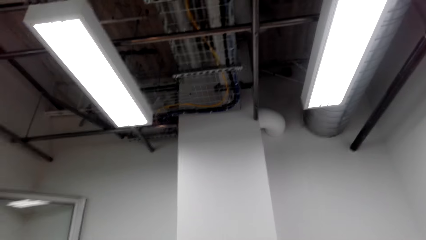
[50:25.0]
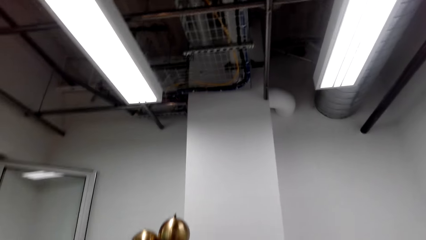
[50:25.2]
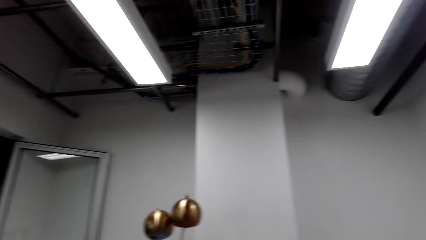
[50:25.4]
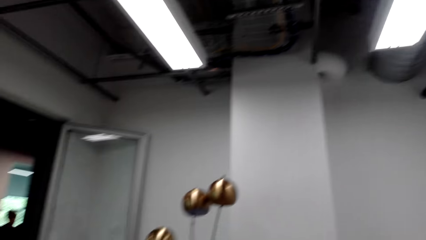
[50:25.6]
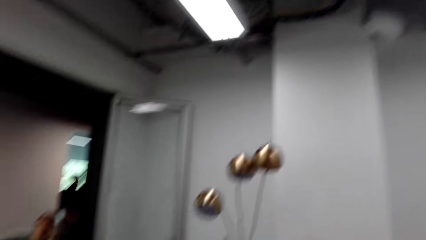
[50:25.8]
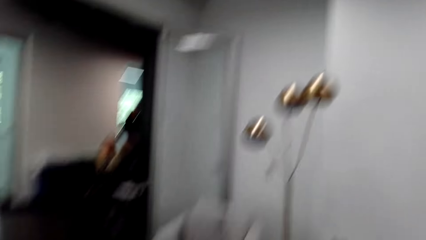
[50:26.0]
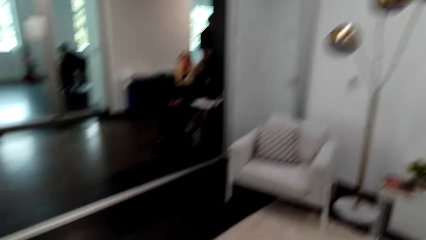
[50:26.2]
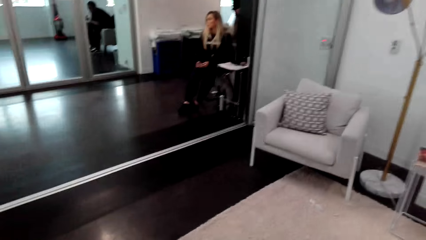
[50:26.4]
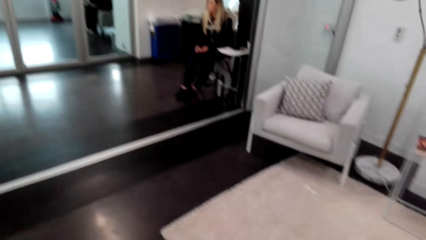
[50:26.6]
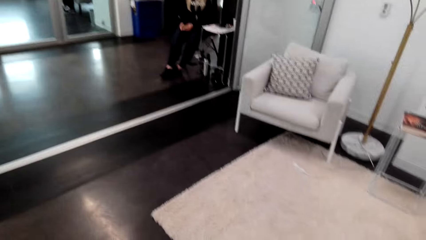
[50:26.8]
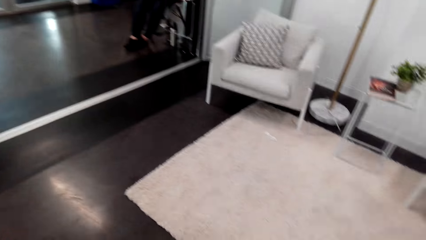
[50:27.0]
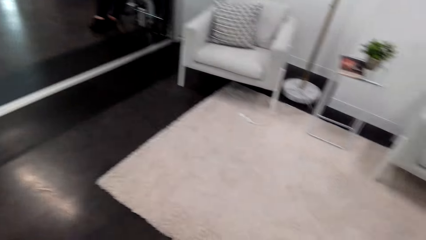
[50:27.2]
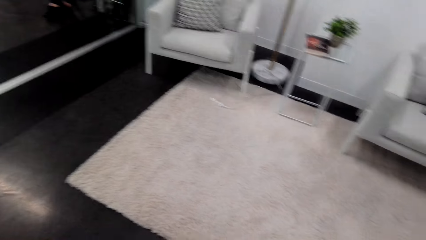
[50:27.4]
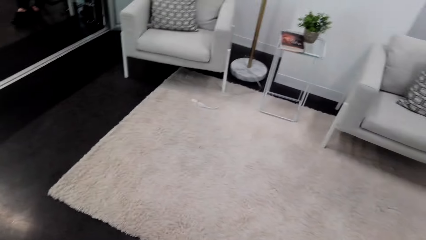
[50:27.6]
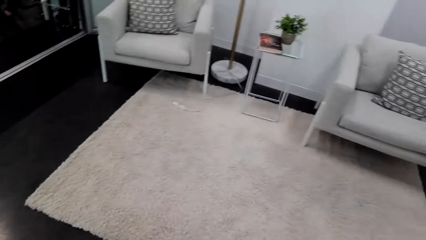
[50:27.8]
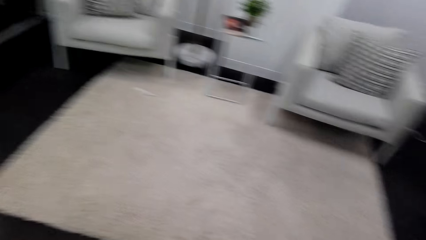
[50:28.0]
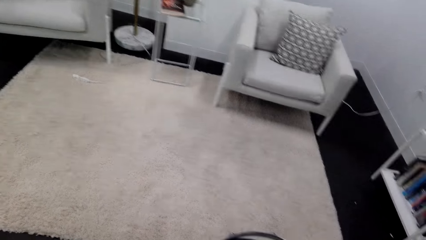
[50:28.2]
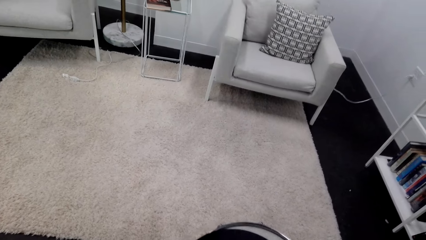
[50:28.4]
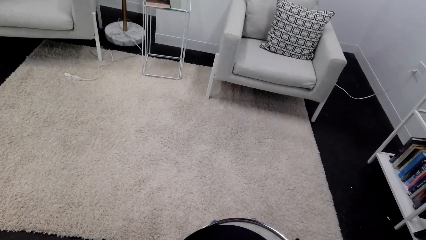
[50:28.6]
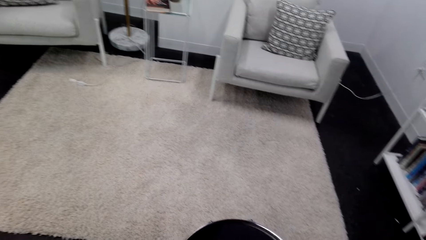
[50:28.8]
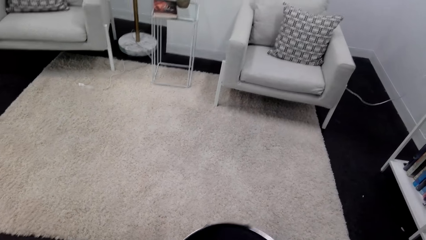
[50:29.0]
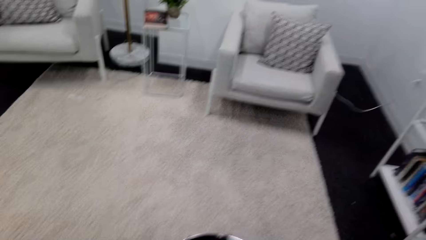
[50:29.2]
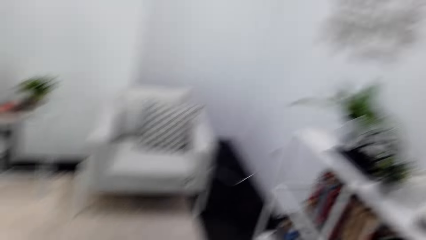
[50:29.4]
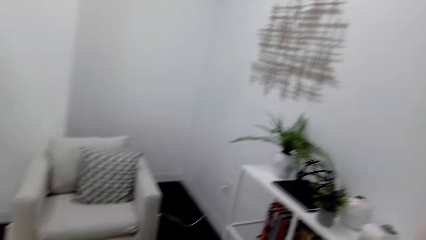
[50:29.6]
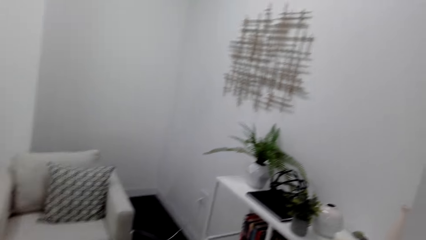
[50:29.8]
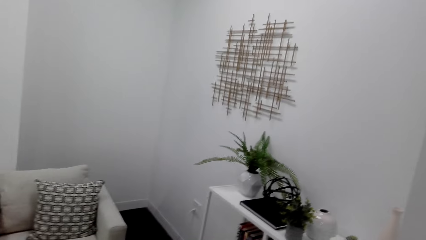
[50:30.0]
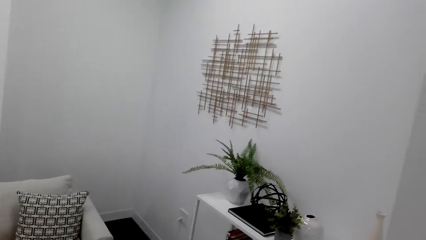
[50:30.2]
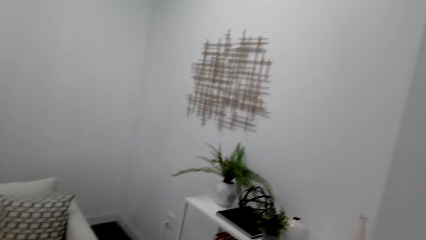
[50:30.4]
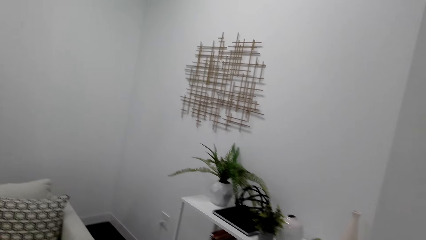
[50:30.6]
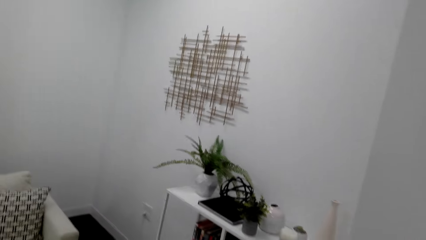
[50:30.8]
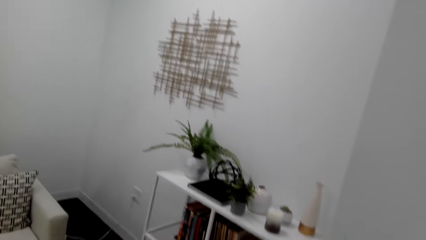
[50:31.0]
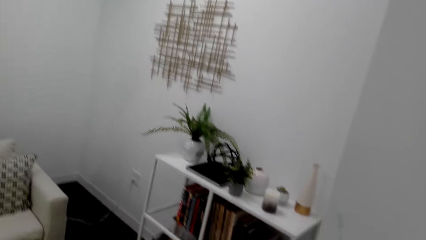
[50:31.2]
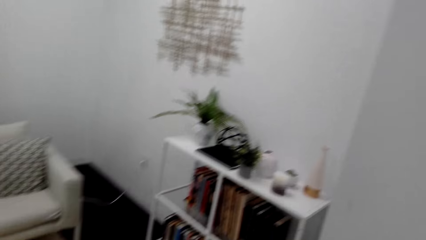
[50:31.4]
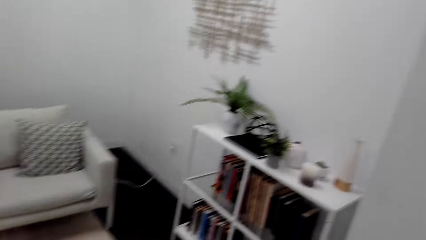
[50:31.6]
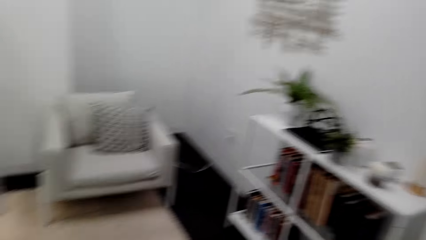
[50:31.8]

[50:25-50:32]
The camera wearer beats the drum. They look around.

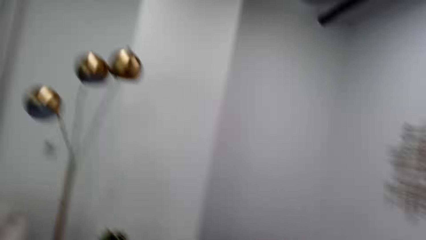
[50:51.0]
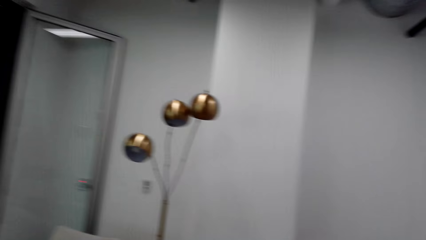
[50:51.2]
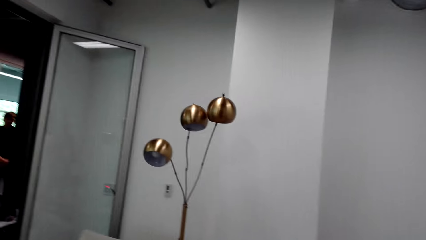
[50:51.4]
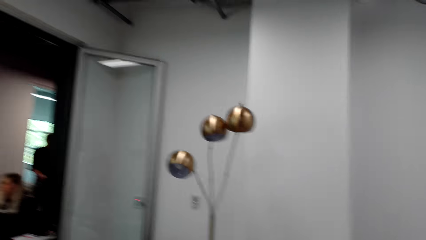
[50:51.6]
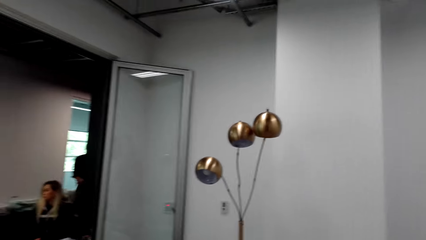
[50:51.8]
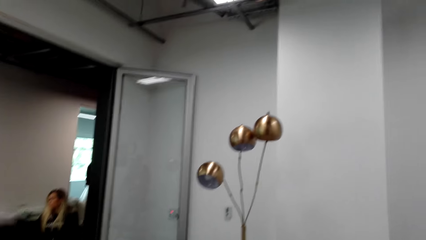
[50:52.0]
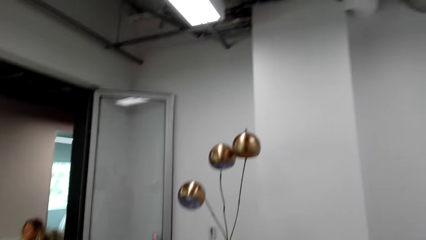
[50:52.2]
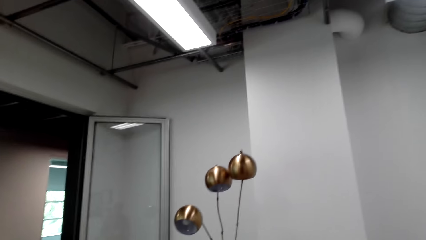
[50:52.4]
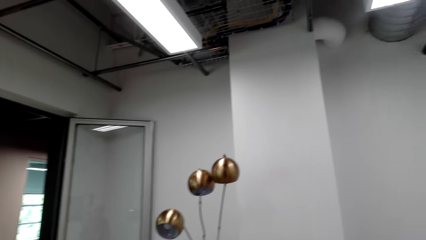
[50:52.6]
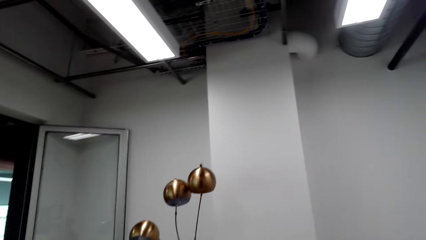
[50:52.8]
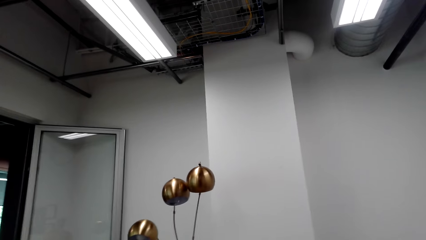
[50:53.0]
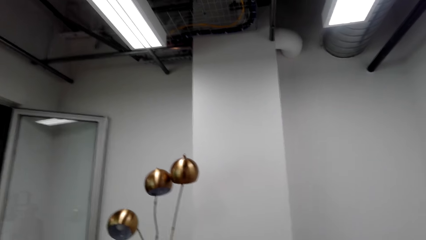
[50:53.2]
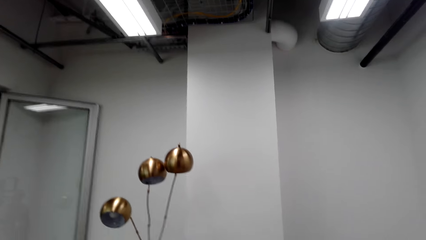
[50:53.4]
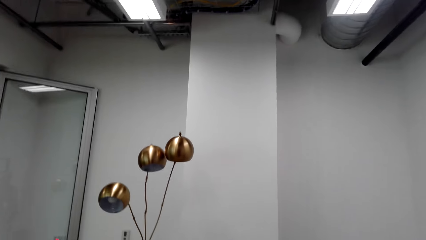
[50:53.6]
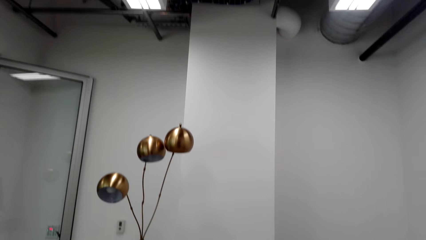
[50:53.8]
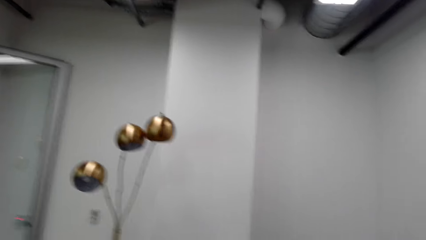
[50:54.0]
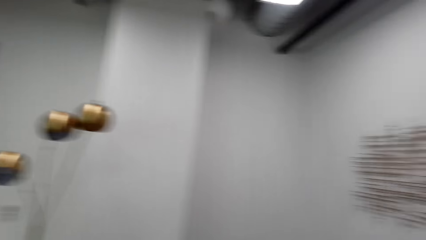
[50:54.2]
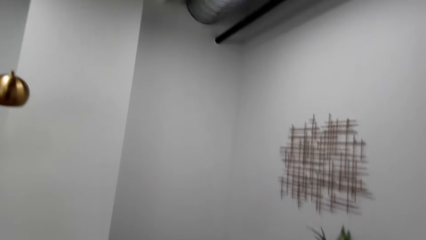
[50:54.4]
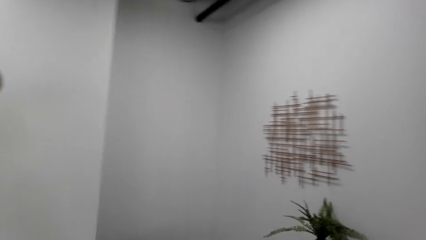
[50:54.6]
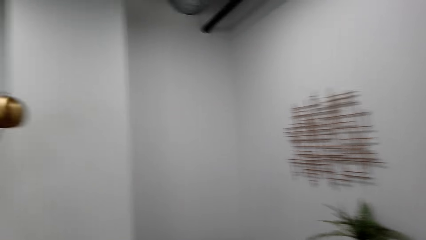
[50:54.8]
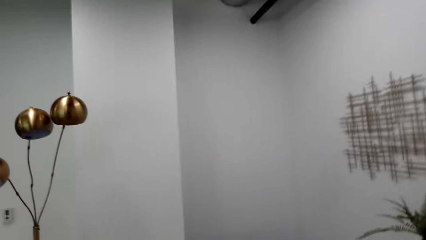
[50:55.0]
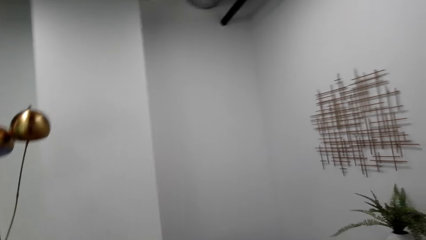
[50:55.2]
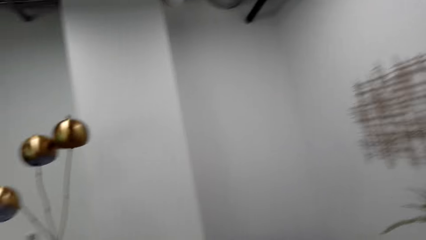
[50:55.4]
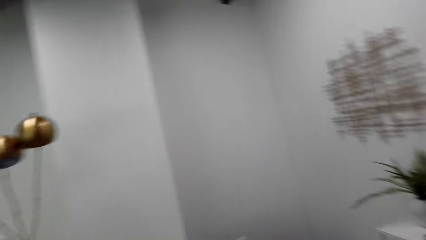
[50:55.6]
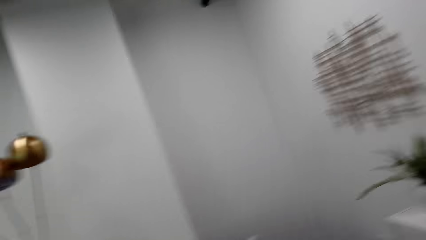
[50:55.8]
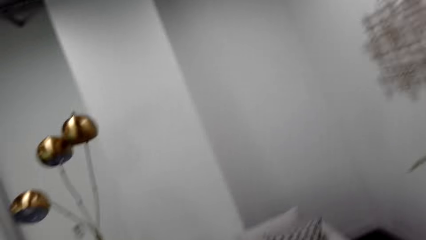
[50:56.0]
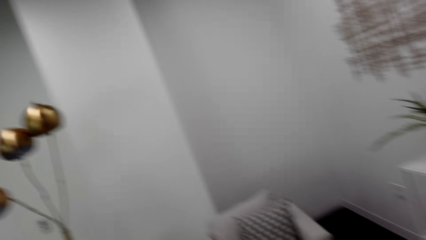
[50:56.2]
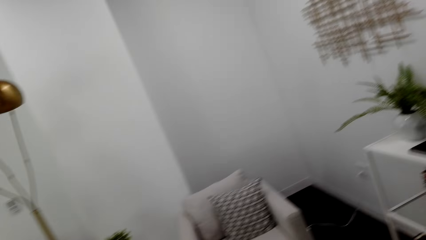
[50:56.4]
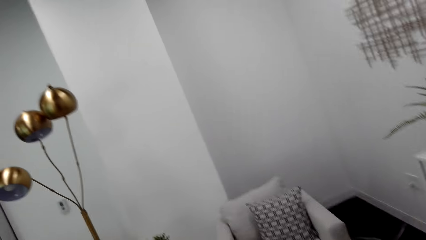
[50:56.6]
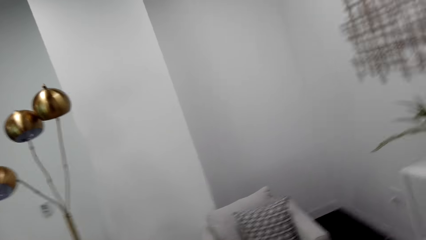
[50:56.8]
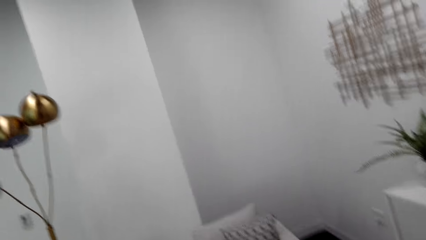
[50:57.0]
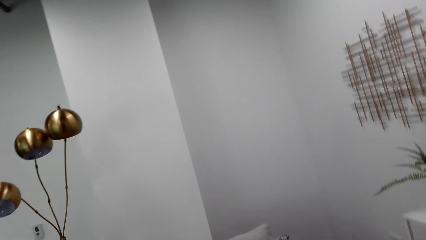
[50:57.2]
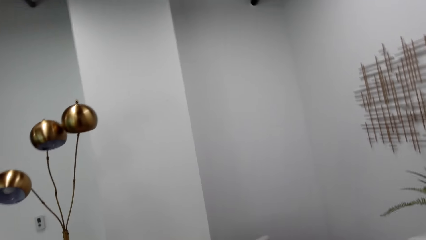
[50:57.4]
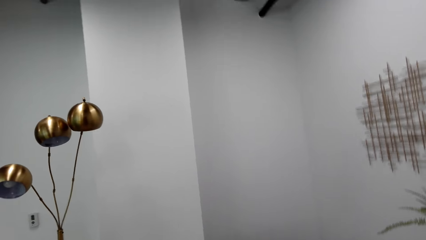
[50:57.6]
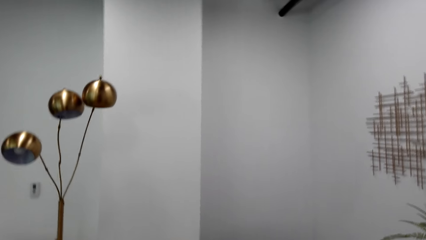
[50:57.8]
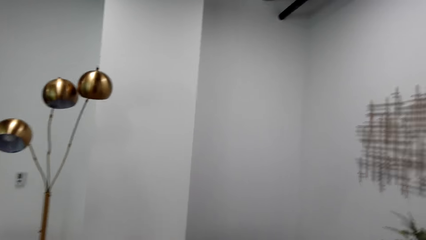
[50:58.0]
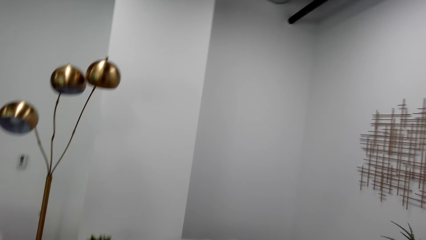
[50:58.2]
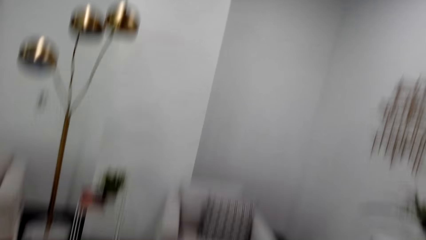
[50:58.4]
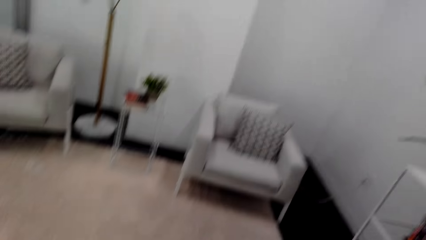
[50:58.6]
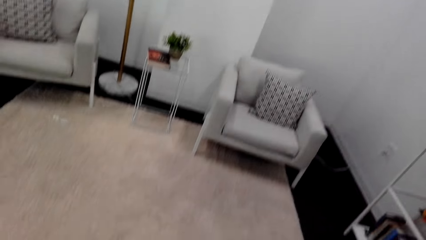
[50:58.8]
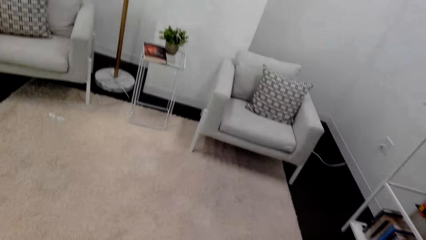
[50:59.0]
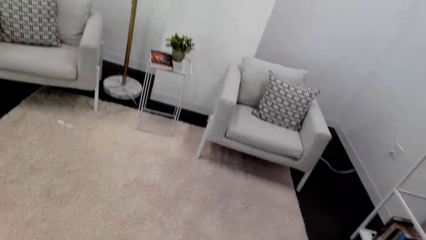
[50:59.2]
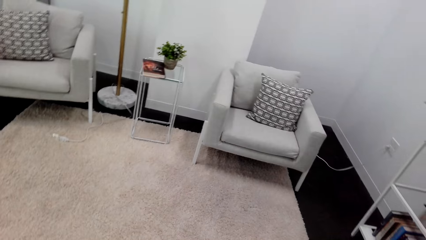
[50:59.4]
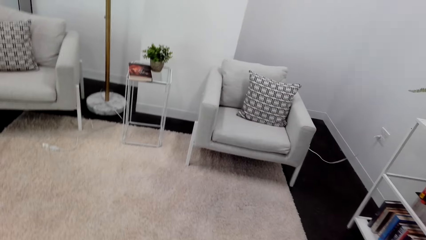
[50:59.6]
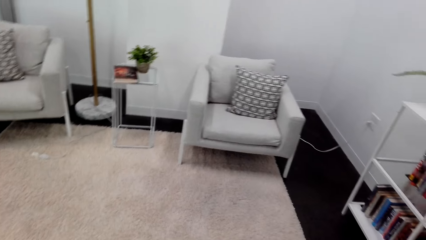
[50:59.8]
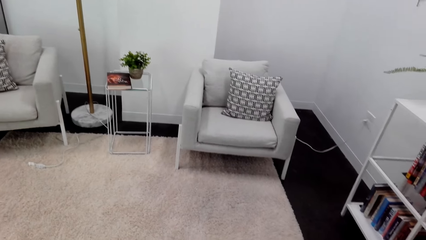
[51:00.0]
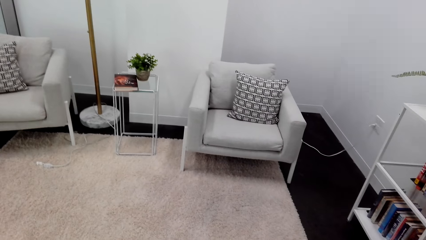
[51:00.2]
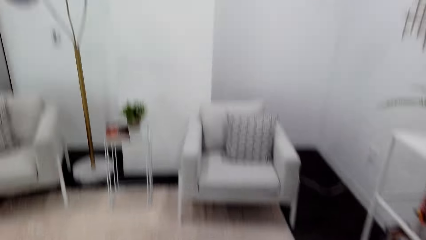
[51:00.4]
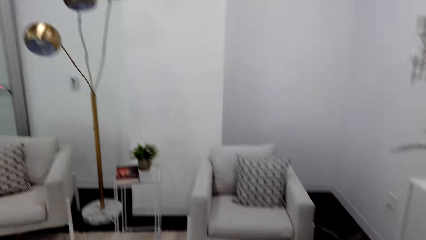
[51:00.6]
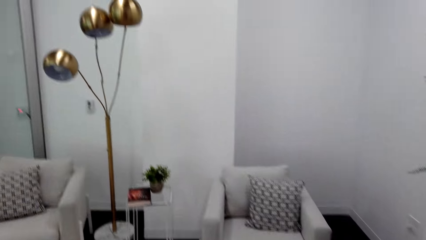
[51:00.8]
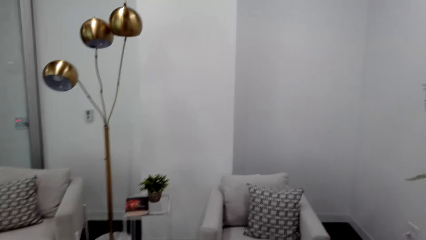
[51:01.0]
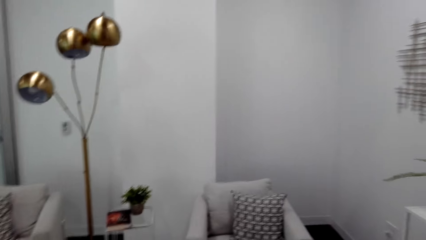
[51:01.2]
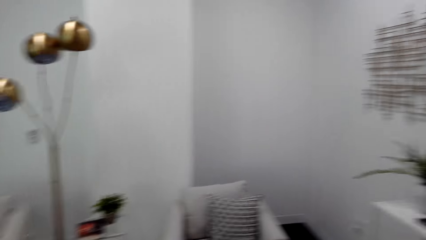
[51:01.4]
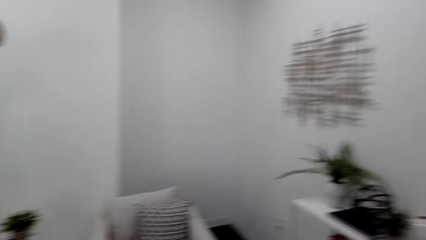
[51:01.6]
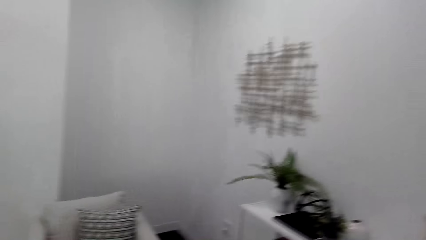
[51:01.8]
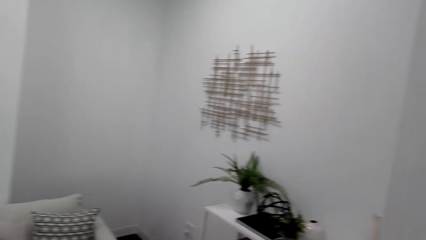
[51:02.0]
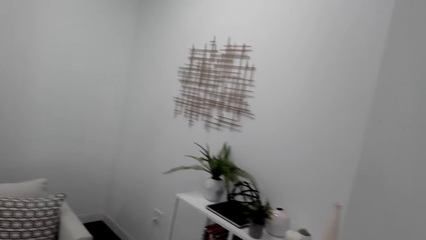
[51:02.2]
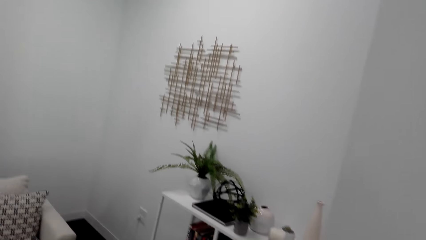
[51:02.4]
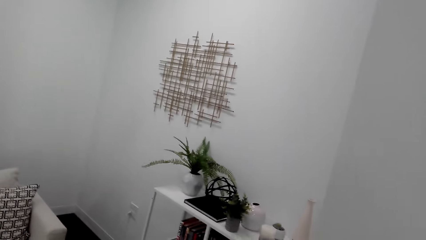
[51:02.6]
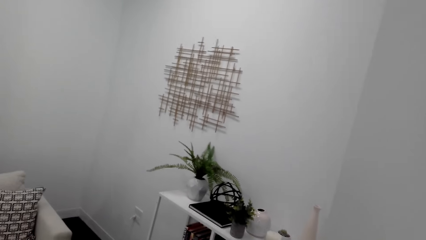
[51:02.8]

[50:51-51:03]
The camera wearer beats the drum. They look around.
